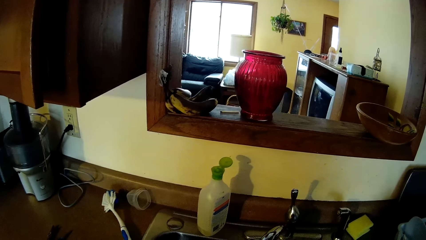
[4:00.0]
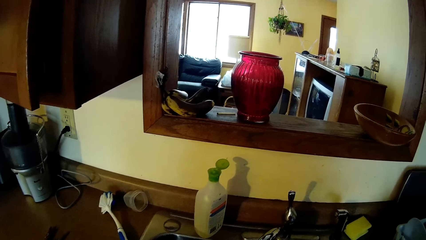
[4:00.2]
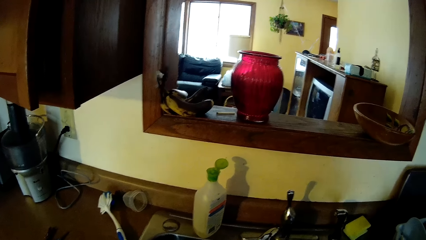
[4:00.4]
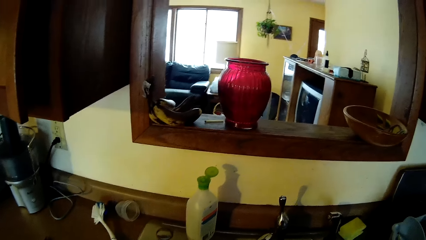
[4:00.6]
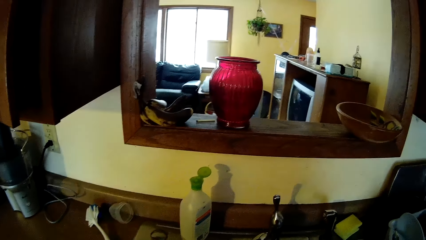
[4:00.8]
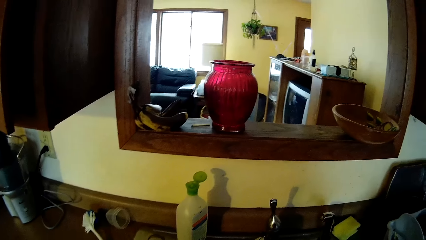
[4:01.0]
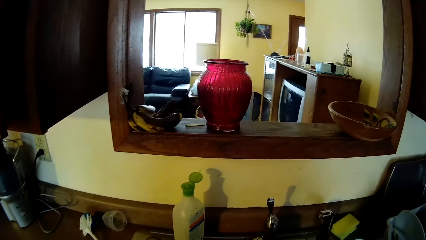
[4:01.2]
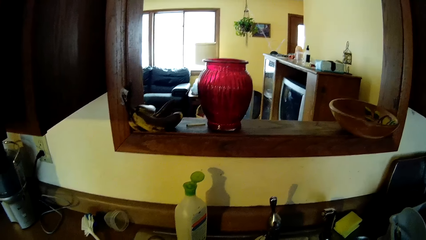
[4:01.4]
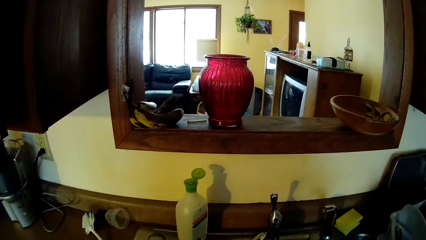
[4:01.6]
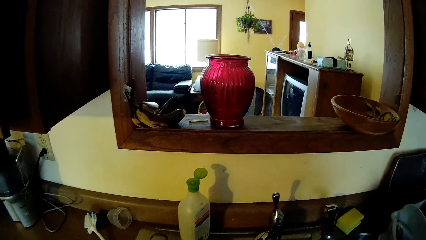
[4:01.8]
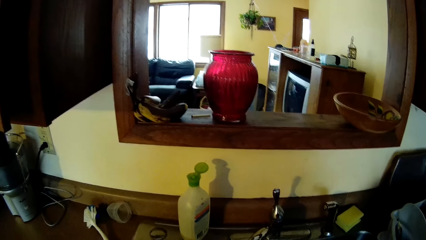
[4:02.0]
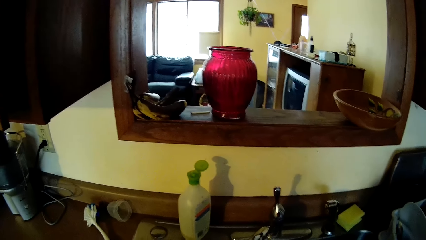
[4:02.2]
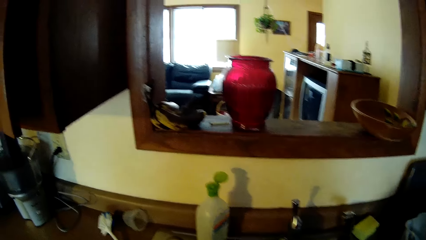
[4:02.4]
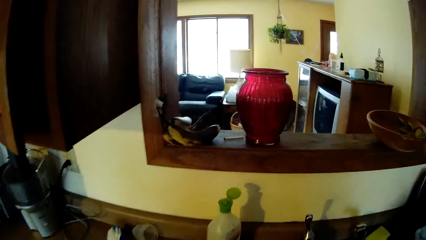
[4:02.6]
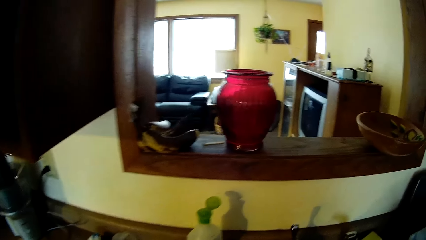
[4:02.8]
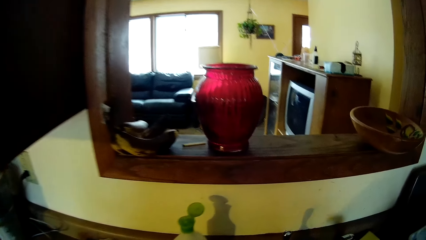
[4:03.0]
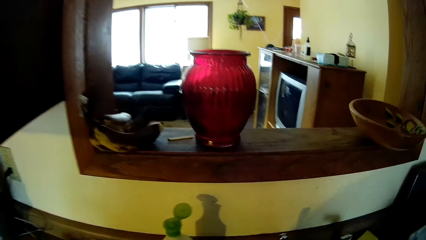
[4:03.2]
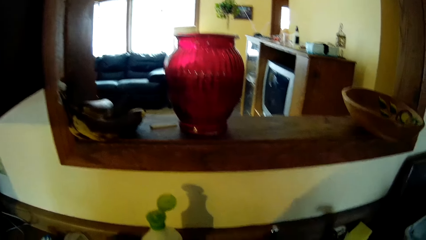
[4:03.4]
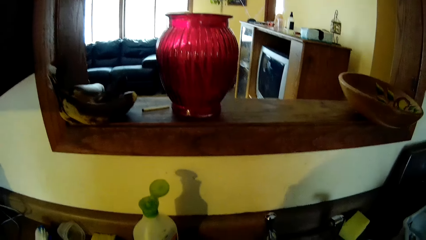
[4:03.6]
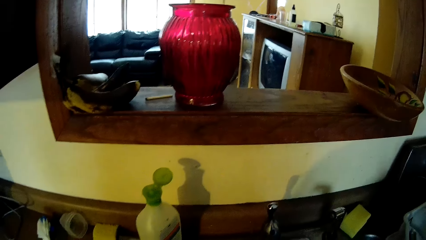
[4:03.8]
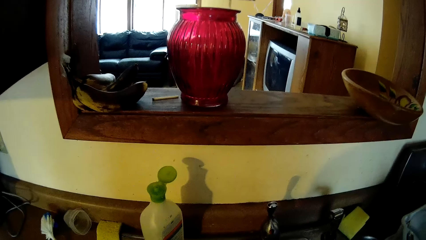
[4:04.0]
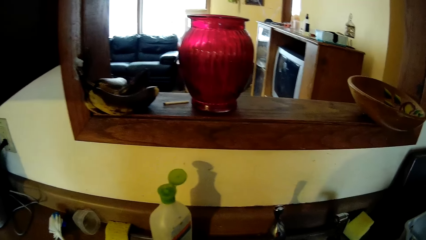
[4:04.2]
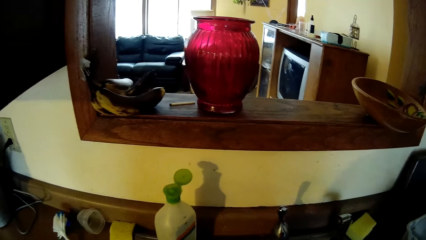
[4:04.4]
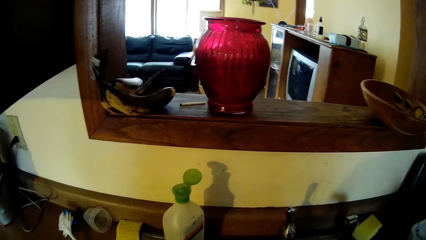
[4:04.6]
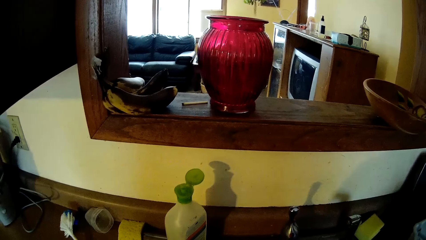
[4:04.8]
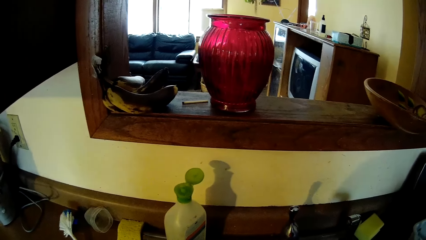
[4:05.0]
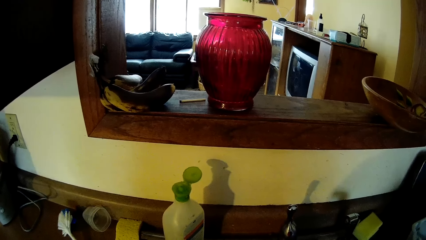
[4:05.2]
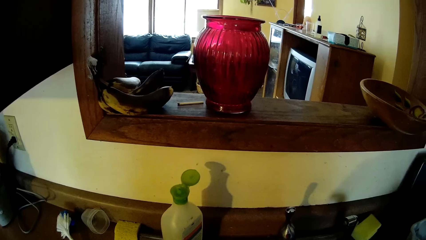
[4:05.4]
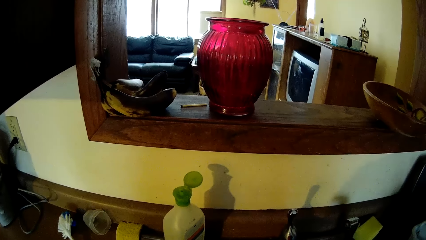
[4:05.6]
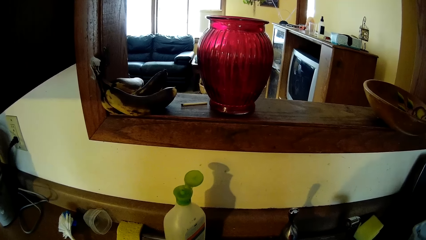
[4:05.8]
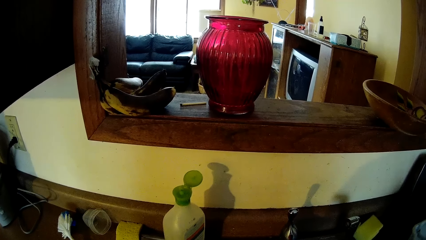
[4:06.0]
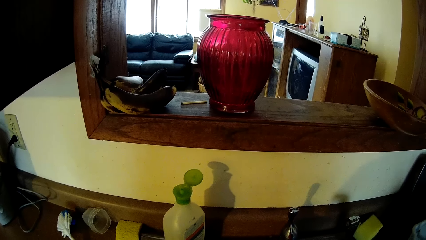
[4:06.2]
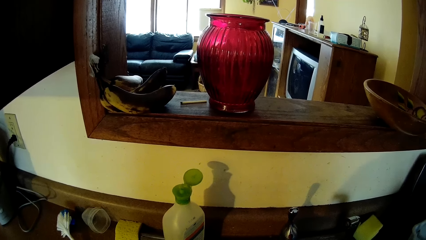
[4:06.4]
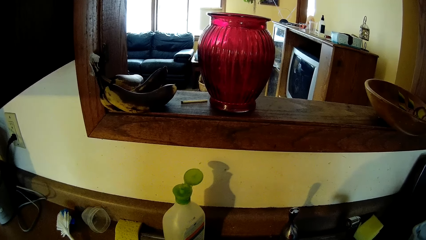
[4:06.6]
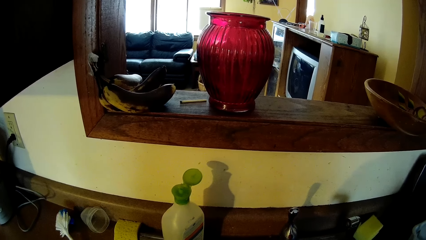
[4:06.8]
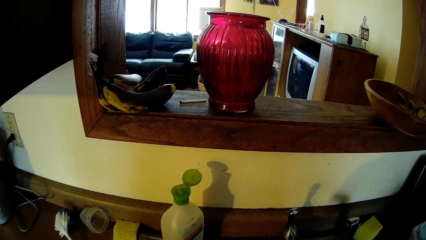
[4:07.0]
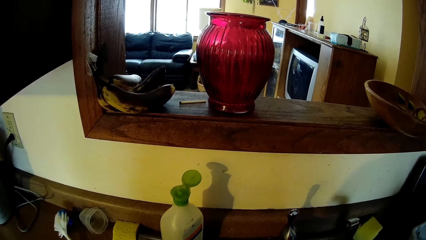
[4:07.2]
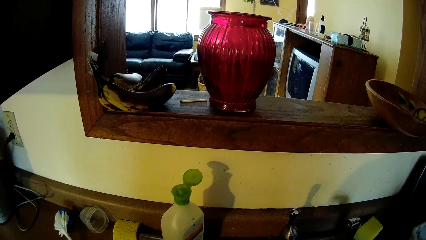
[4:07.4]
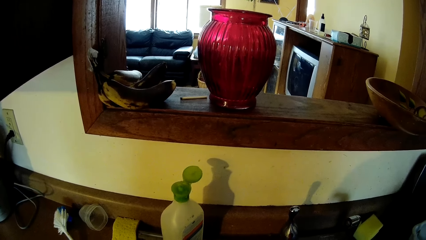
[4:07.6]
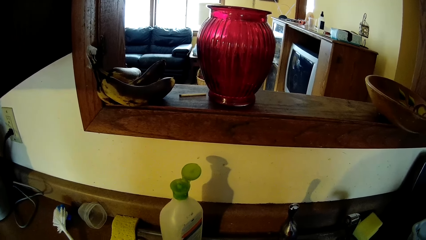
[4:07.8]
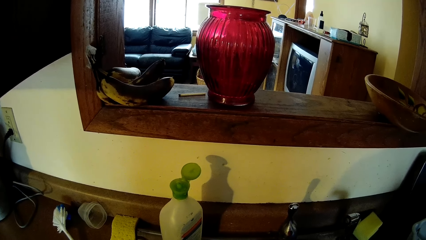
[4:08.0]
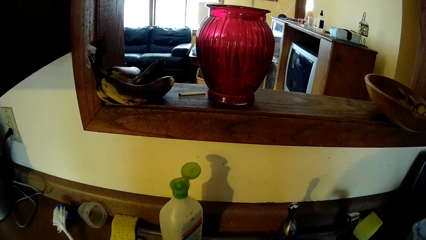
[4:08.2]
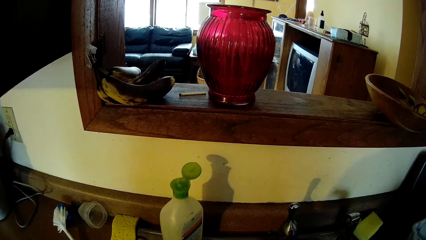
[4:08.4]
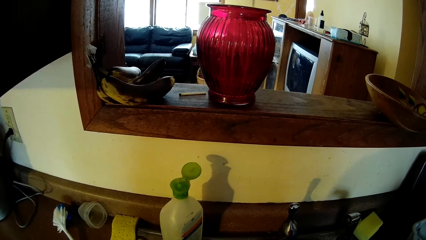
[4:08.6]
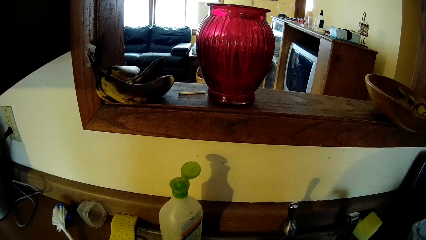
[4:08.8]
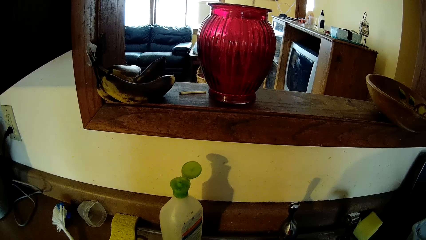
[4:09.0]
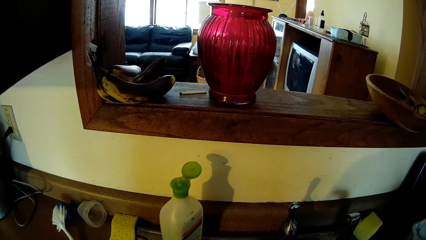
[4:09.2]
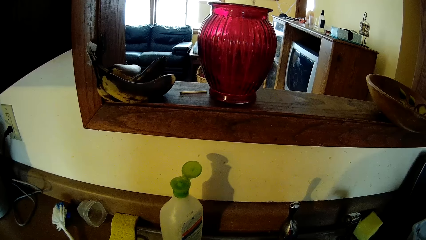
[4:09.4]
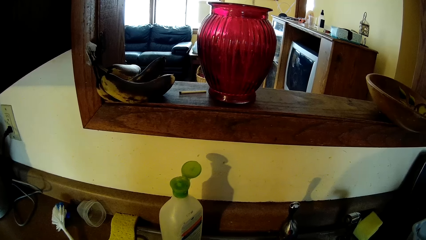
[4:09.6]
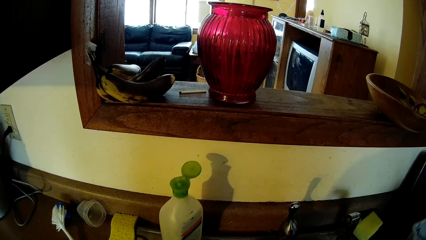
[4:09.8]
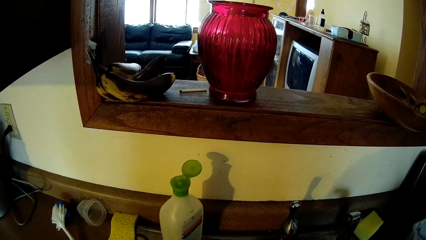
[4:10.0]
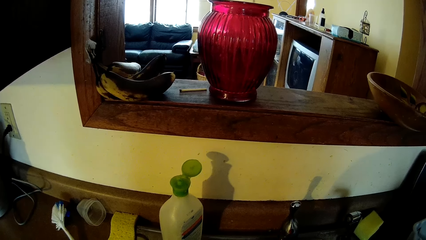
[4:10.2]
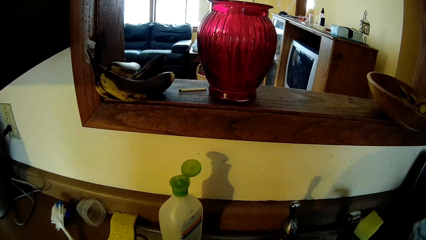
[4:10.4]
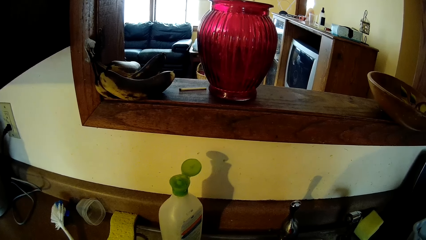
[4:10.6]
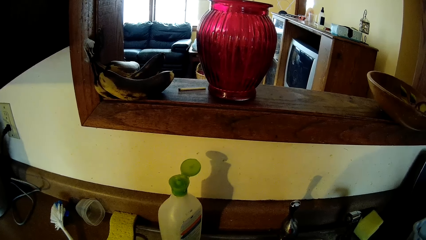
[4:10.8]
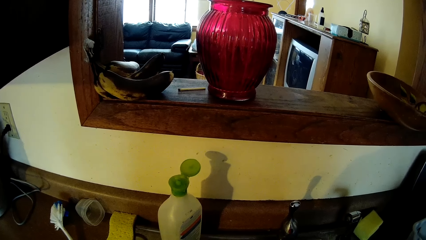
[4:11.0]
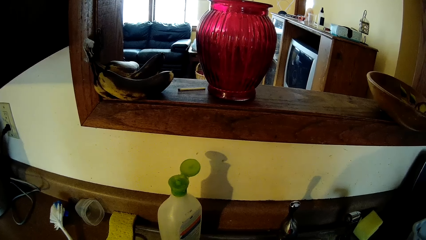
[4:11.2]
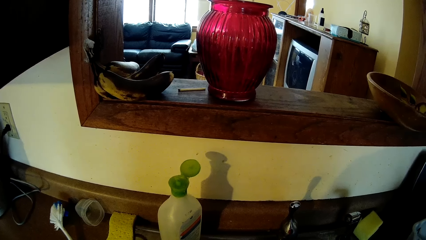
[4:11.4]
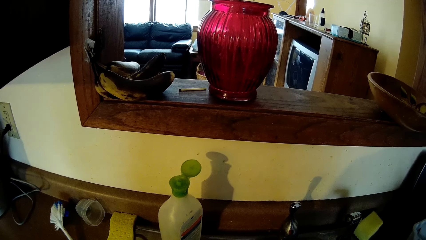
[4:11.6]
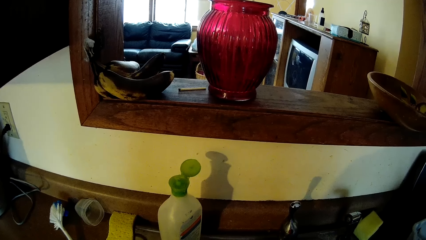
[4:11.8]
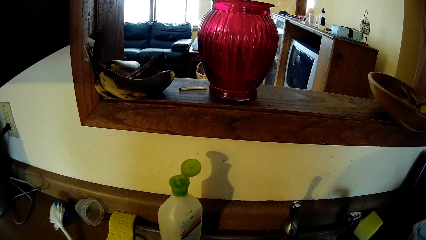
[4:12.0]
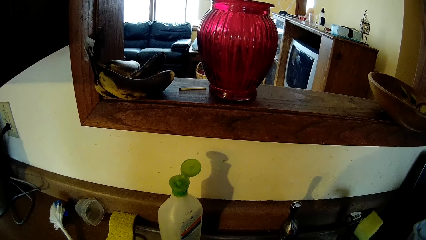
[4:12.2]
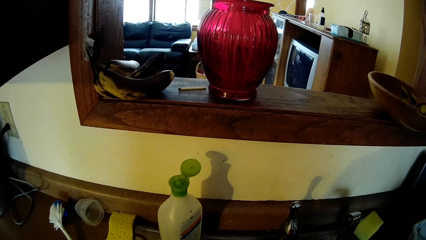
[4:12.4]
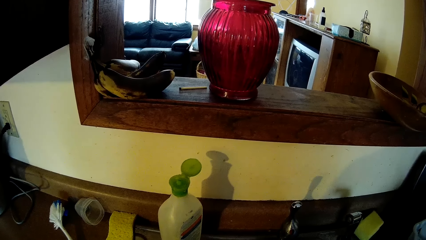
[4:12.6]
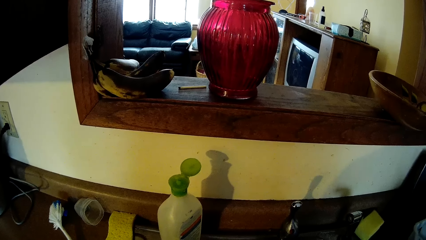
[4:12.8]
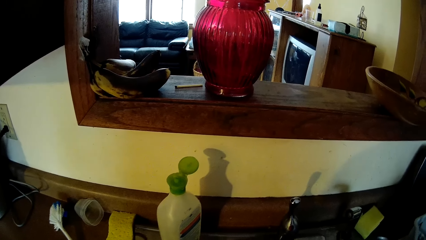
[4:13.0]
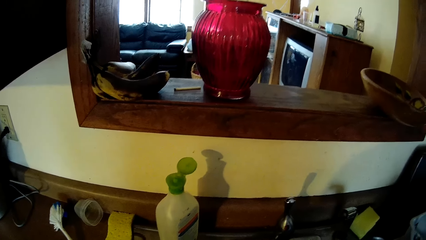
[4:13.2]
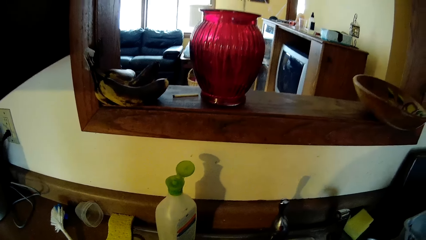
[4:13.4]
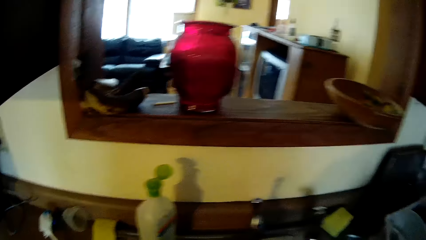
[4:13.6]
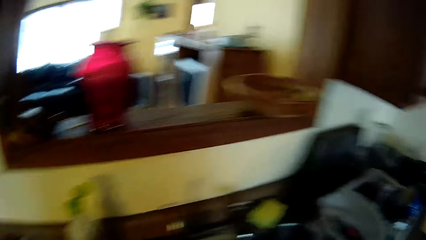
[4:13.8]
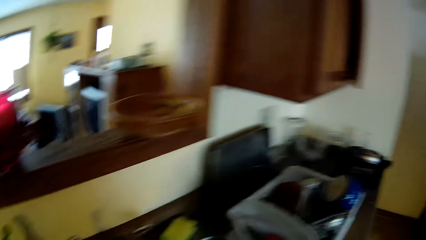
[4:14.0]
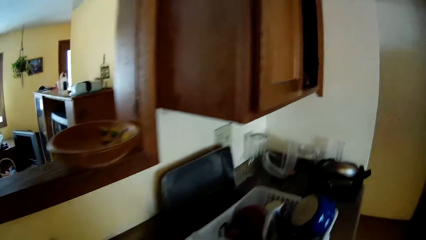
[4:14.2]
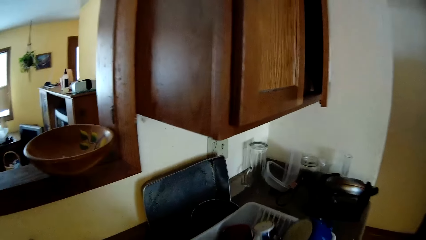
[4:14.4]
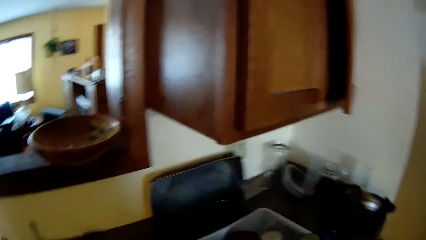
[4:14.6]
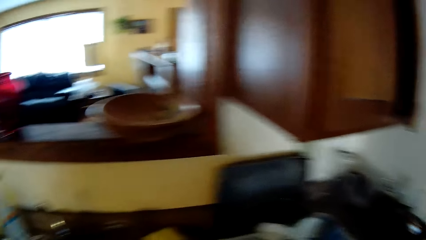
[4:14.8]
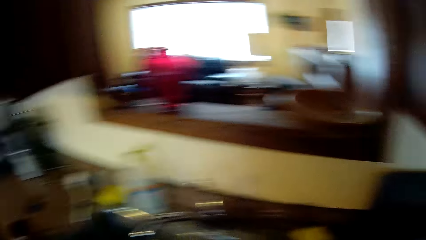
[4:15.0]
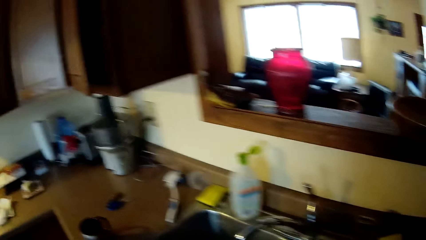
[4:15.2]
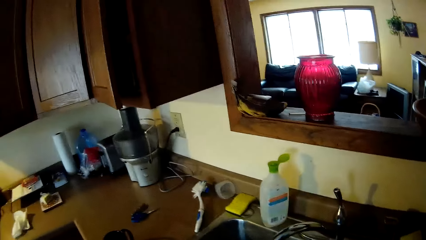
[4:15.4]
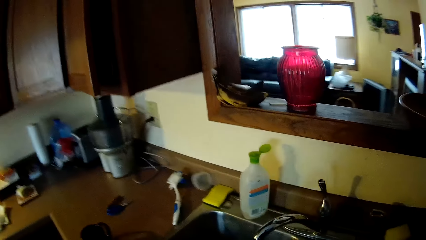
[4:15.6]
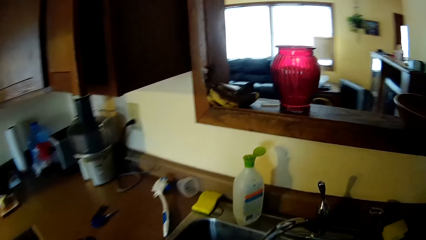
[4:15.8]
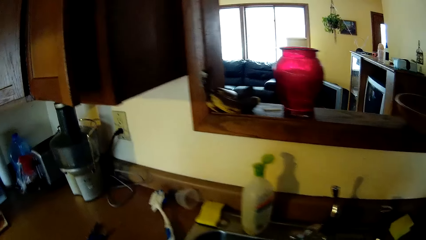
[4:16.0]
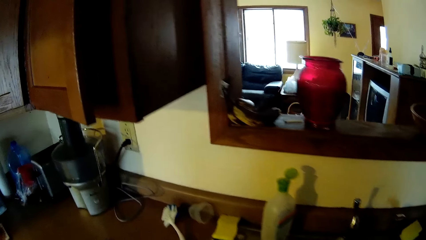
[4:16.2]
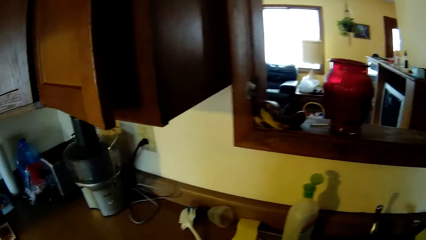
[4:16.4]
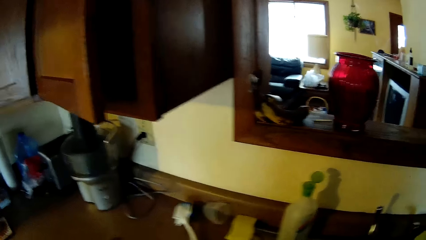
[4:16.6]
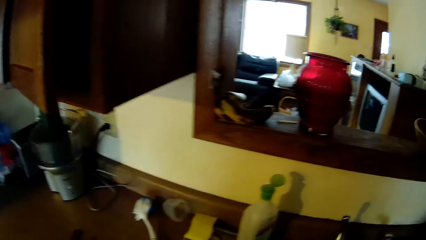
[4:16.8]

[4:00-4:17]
The camera wearer drops the sponge on the top of the kitchen sink with his left hand. He drops a bowl in the dish rack on top of the kitchen cabinet with his left hand.
